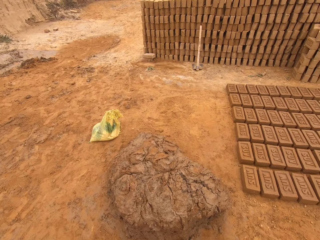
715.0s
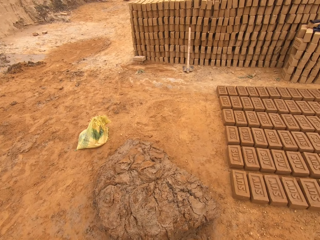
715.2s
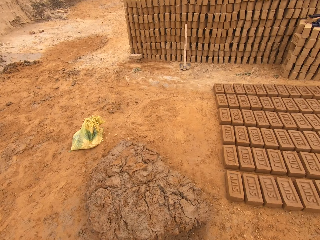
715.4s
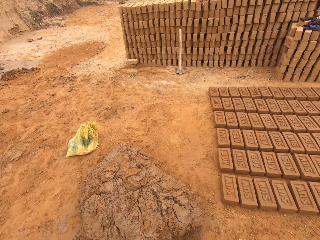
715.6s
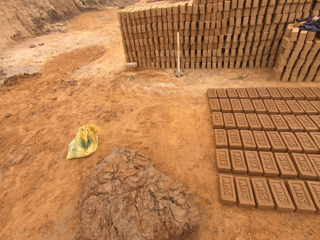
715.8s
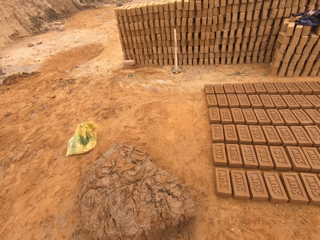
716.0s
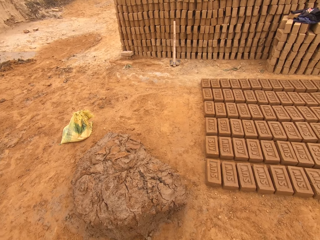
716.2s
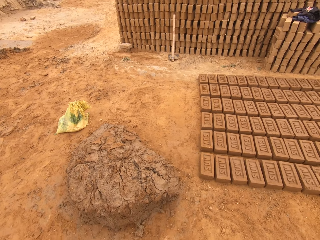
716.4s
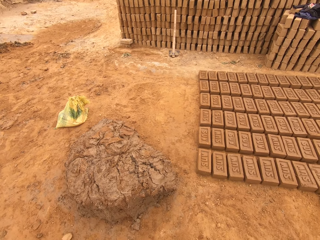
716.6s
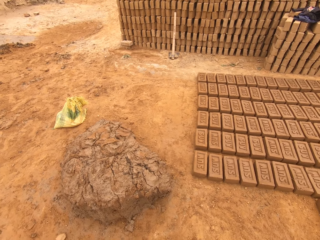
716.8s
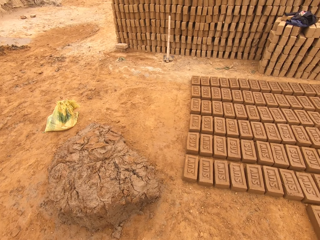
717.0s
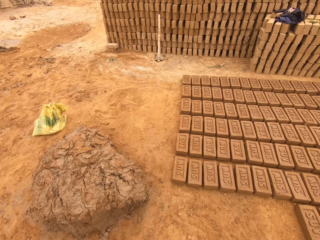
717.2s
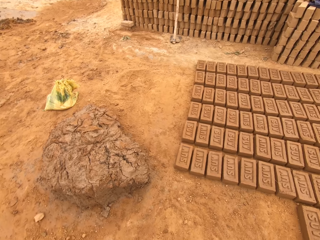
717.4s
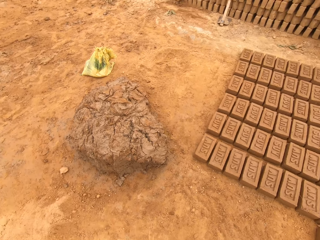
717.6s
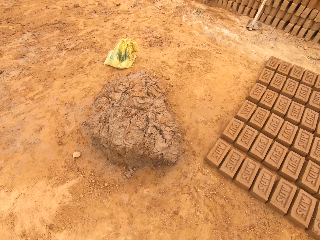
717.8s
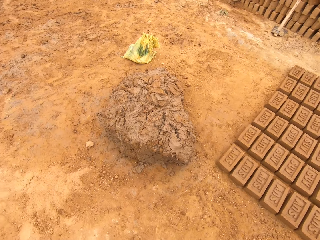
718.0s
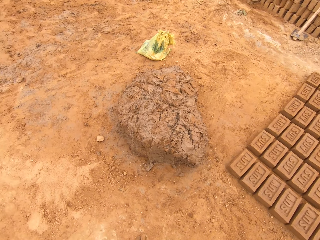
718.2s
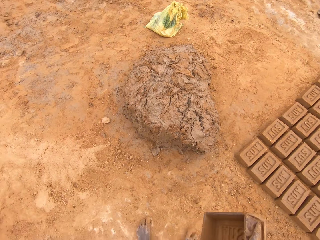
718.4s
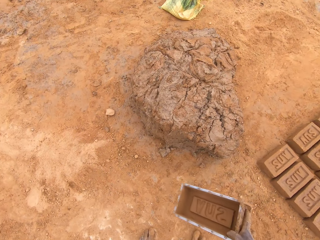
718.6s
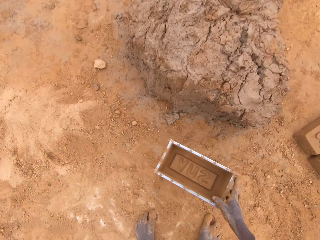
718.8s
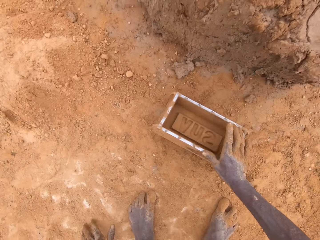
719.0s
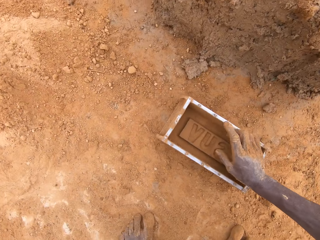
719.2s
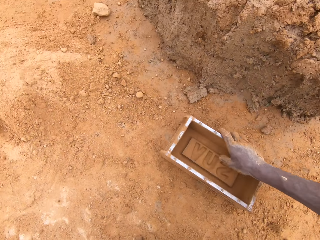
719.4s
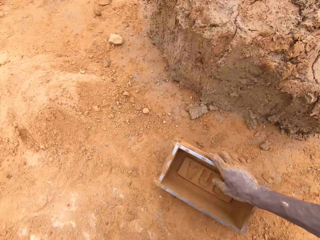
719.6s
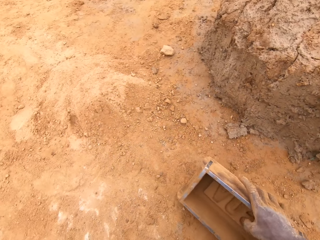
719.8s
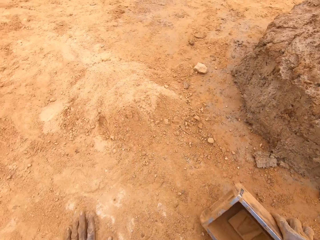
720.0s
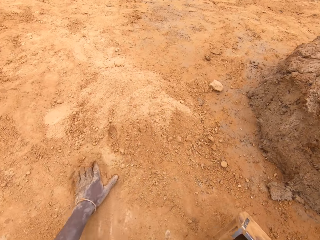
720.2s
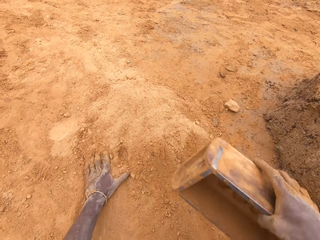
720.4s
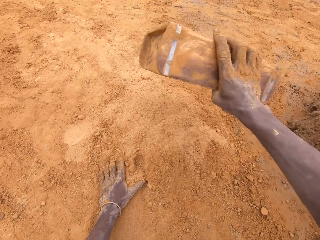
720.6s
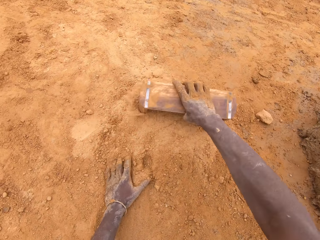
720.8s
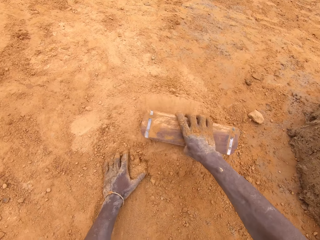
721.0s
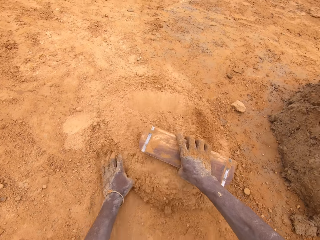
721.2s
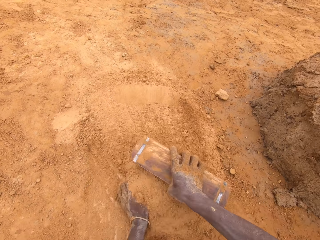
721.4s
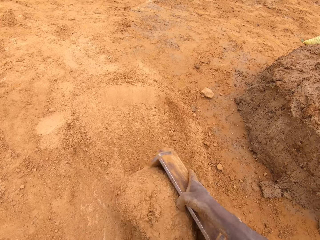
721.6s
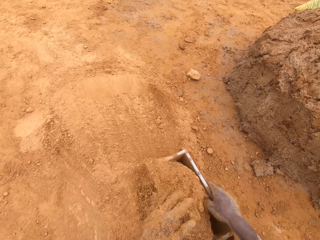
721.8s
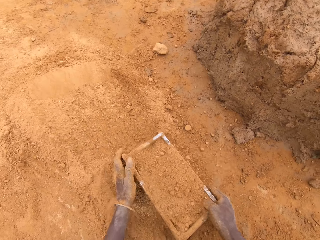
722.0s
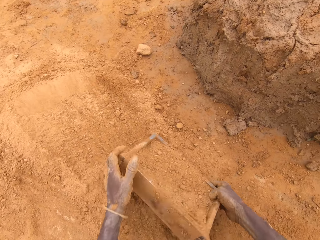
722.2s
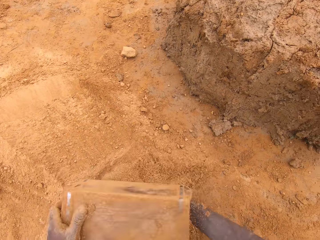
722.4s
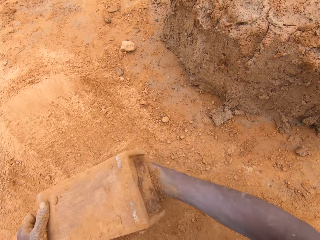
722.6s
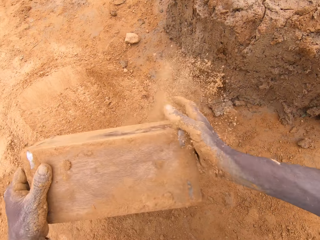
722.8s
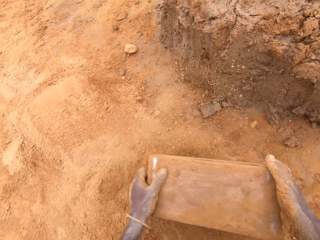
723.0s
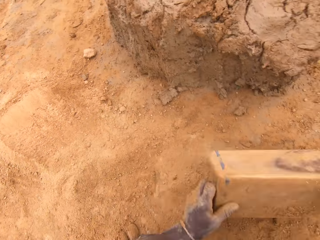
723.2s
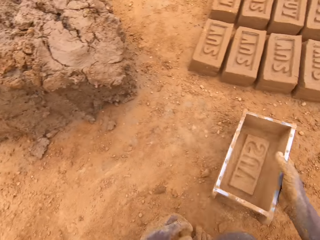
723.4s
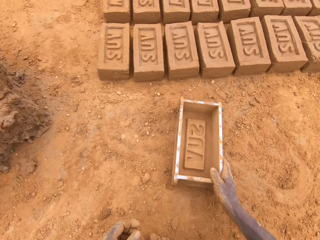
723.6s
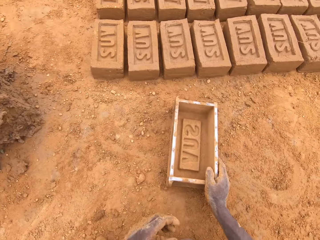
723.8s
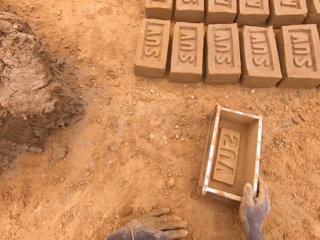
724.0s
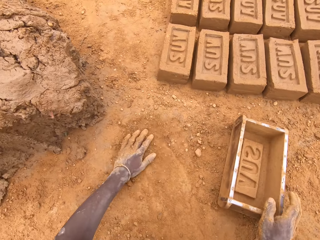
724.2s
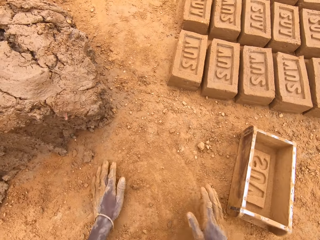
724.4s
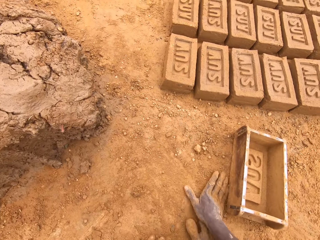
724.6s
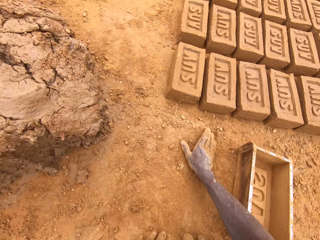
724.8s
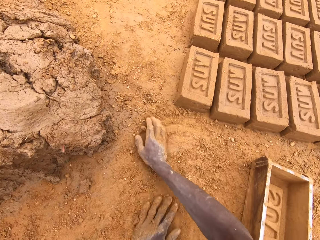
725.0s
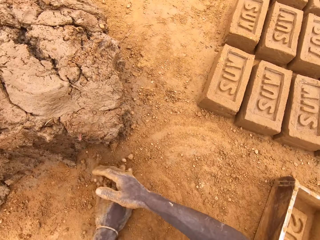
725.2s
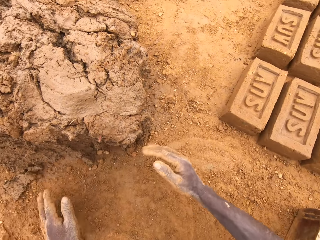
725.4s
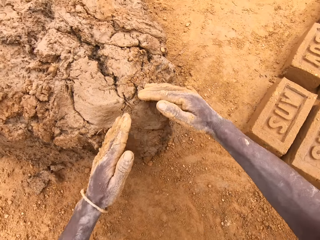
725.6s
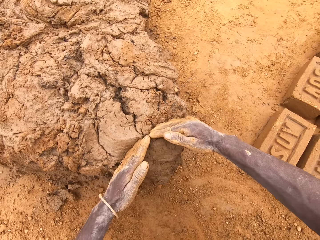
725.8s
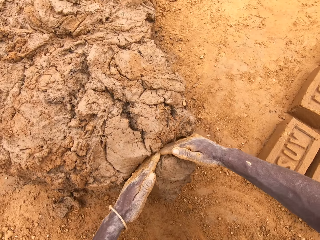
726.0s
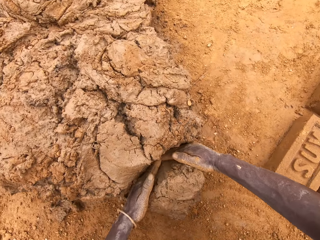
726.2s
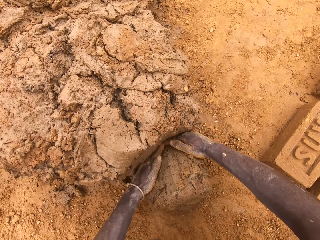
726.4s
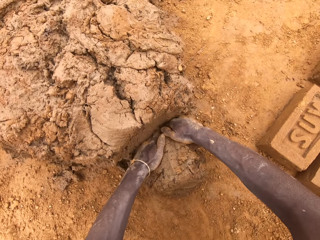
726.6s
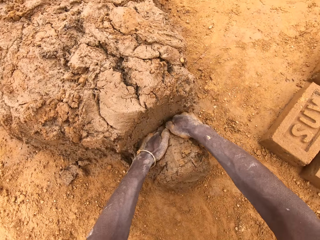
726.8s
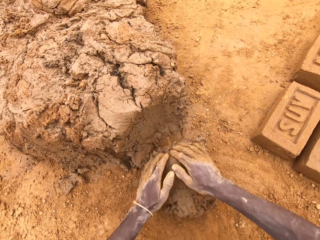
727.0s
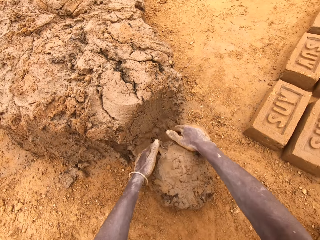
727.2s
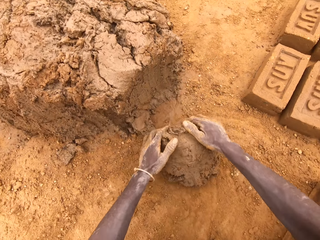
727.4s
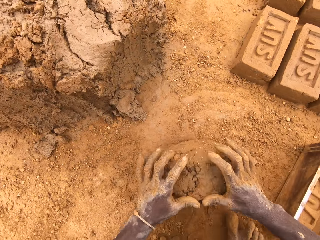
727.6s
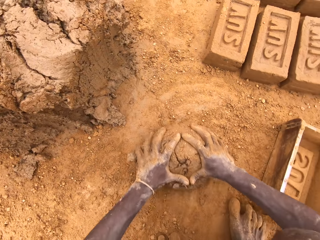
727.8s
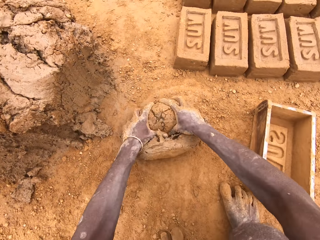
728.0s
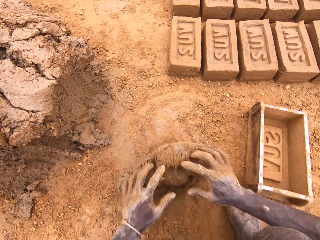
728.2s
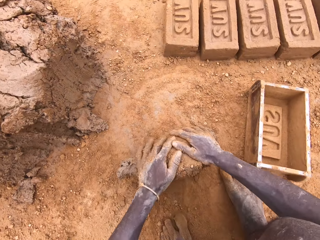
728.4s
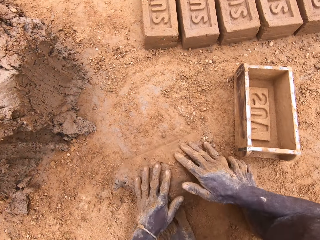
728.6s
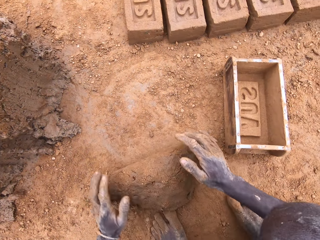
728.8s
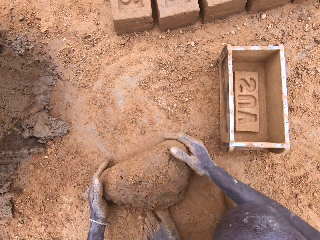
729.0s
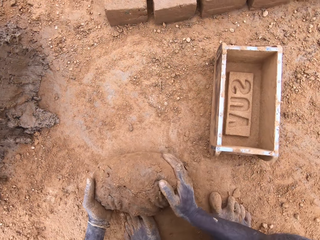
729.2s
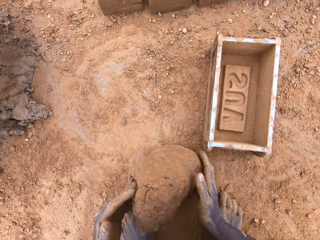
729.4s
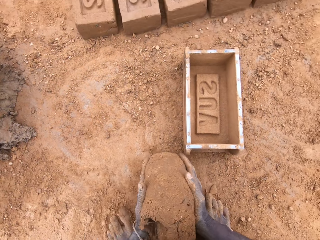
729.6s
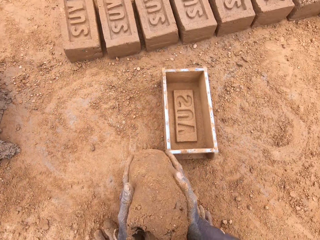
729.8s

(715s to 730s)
The camera wearer looks at the mud. He places the brick mould on the ground. He puts soil in the brick mould. He scoops soil with the box. He pours soil from the brick mould. He places the brick mould on the ground. He rubs his hands on the soil. He scoops clay with his hands. He rolls the mud on the soil. He moulds the clay.

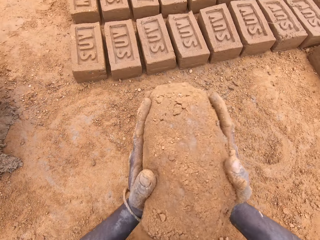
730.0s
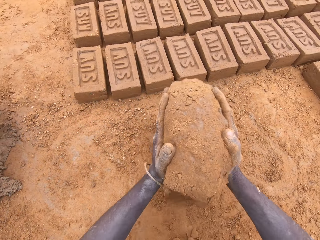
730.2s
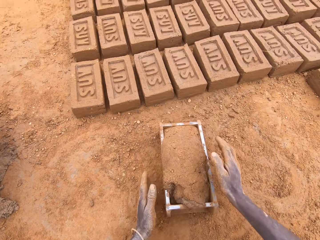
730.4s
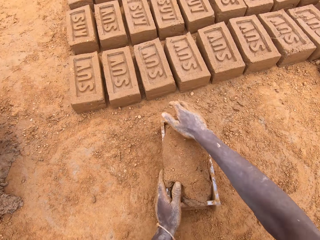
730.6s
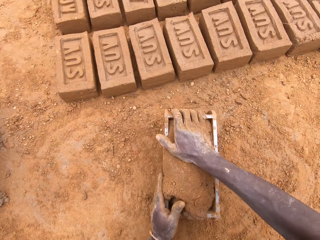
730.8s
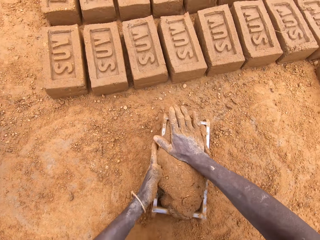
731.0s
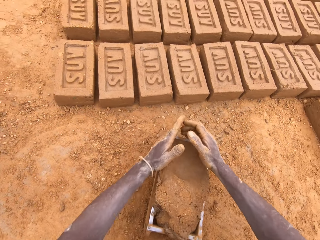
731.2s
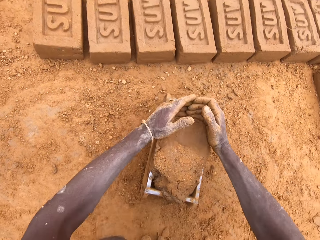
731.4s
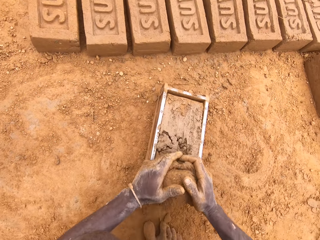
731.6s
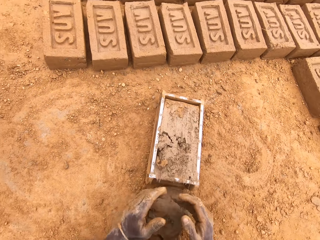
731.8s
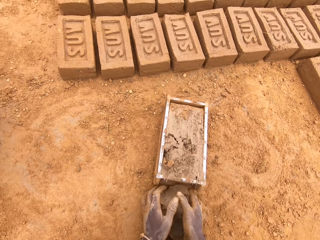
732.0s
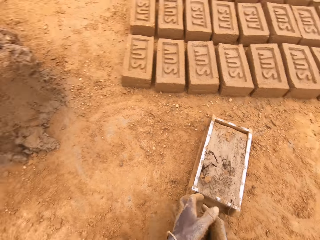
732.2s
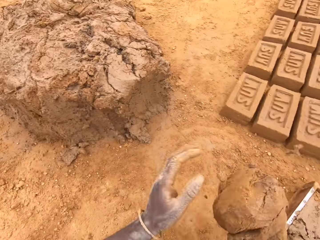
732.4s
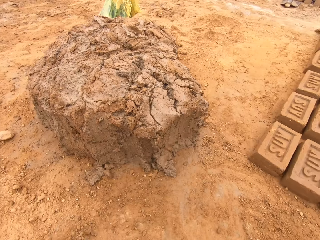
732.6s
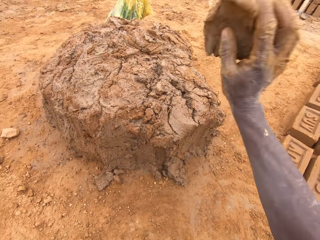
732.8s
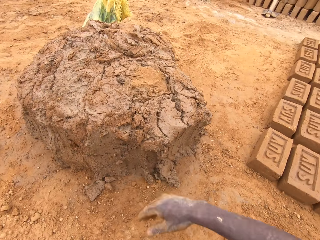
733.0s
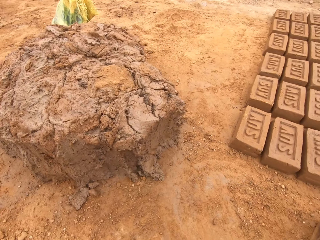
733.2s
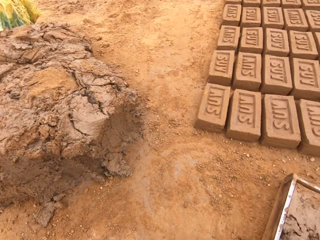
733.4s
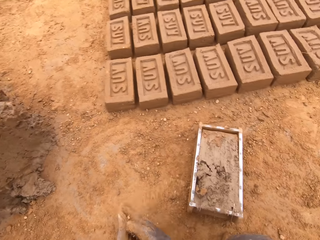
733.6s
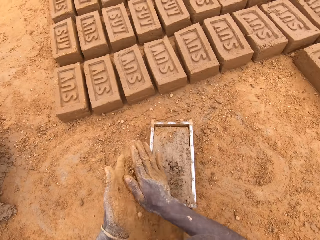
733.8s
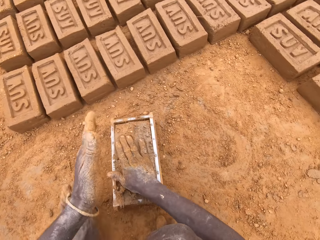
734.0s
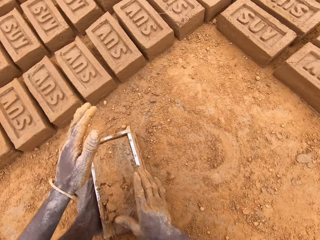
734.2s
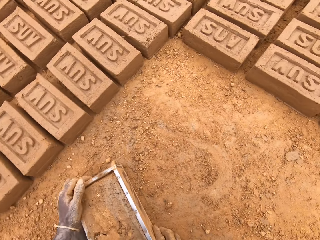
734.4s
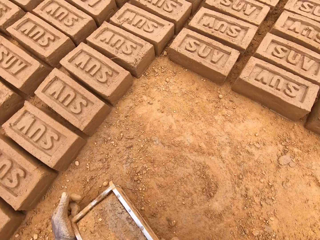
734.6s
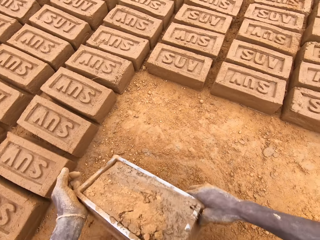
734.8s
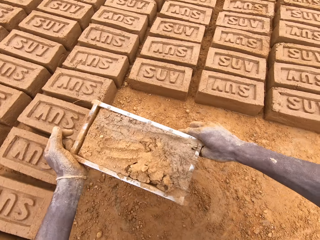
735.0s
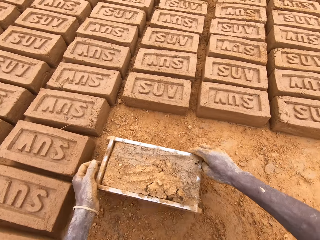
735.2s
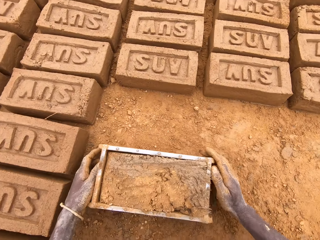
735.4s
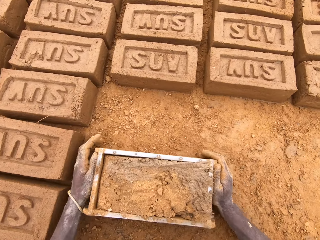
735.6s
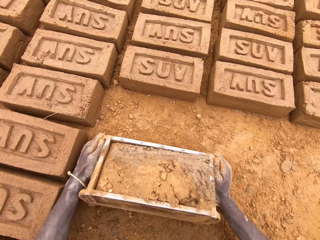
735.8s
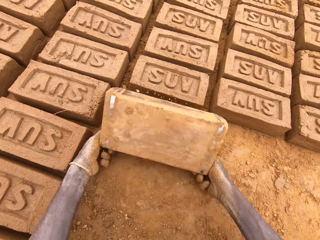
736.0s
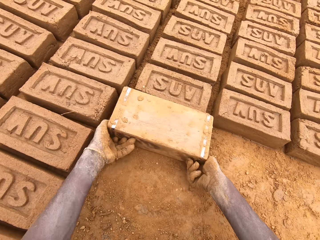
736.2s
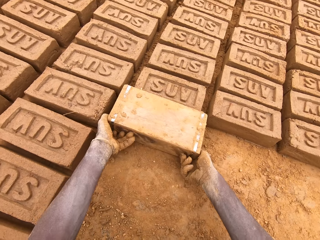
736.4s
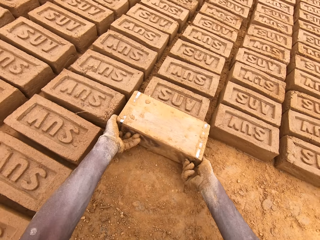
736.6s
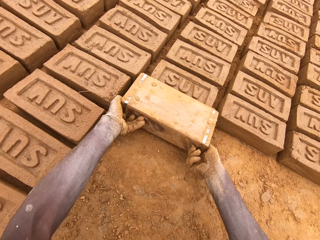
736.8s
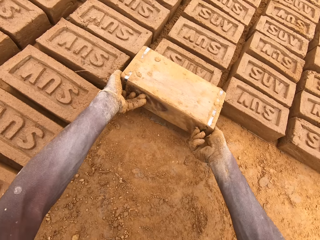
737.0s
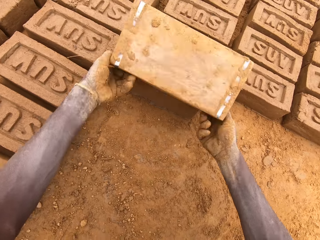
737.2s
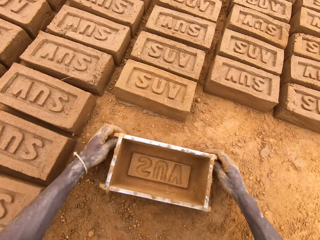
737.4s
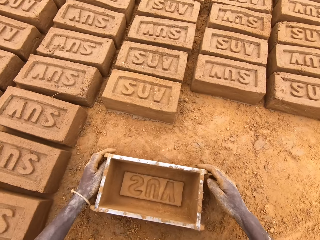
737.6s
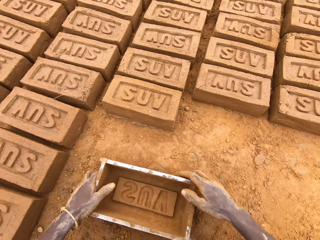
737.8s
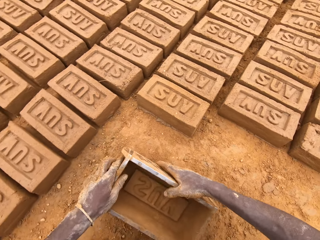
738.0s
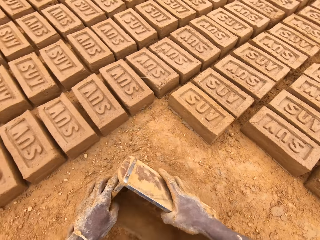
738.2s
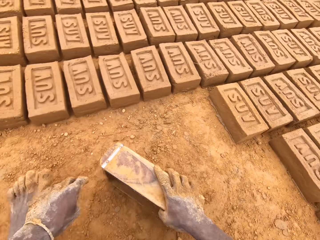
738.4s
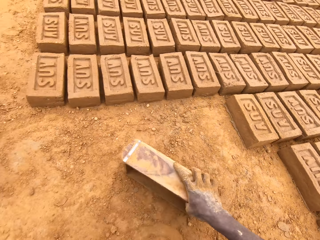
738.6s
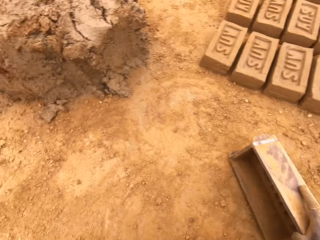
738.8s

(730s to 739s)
The camera wearer places the mud in the brick mould. They press the clay. They scoop the excess mud. They level clay in the box. They throw the mud on the other mud. They heap the clay. They pour soil on the mud. They pick the brick mould. They move the box. They pour mud on the ground. They place the brick mould on the ground.
